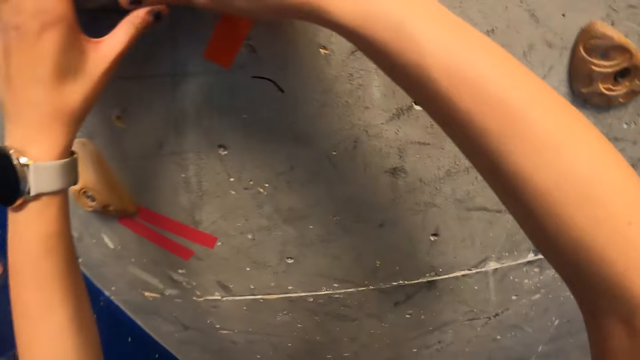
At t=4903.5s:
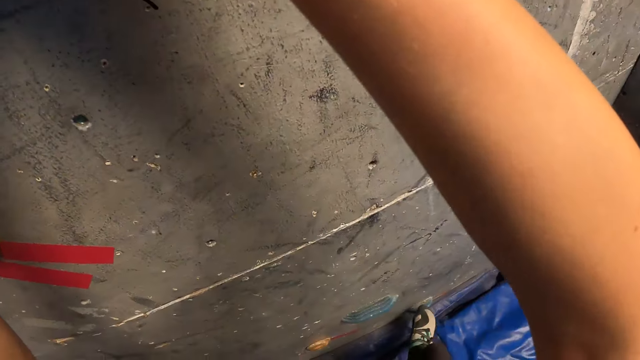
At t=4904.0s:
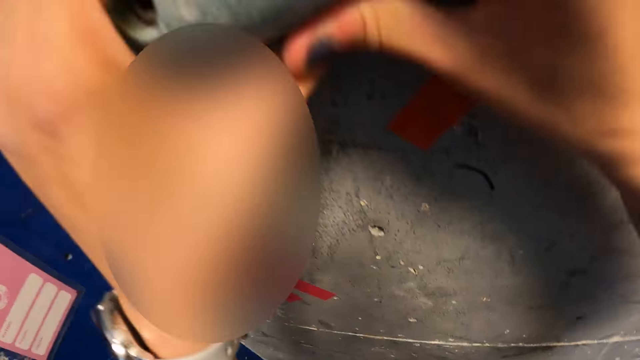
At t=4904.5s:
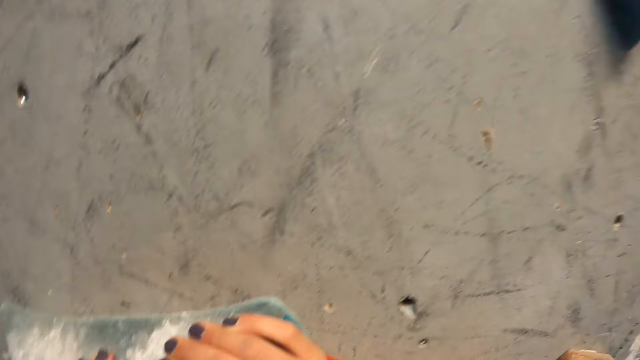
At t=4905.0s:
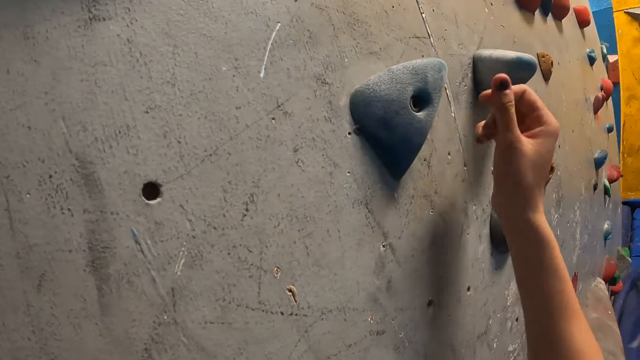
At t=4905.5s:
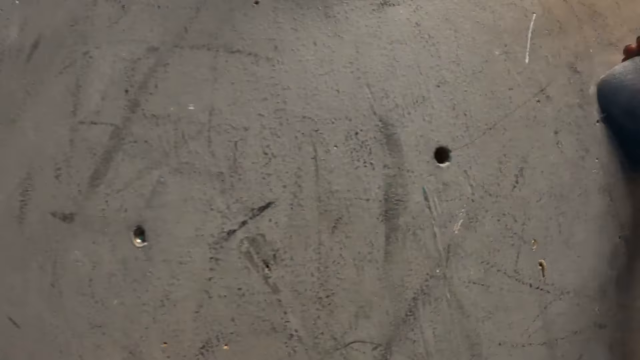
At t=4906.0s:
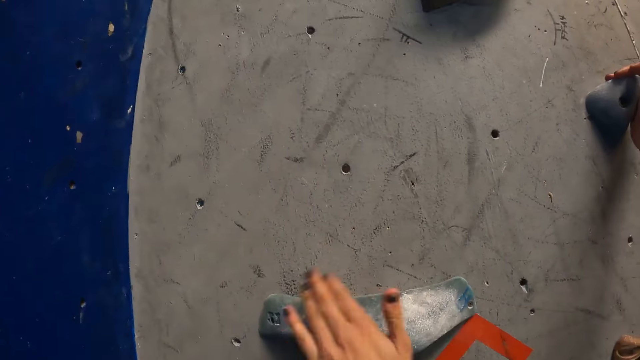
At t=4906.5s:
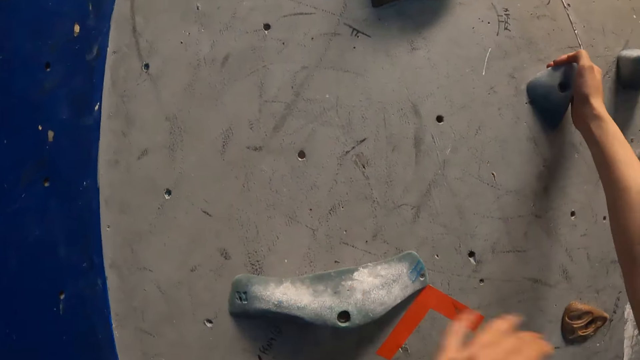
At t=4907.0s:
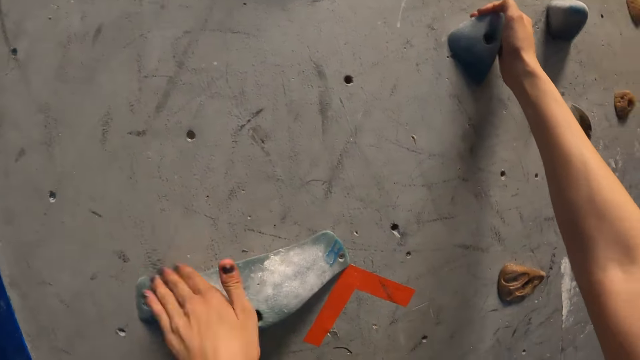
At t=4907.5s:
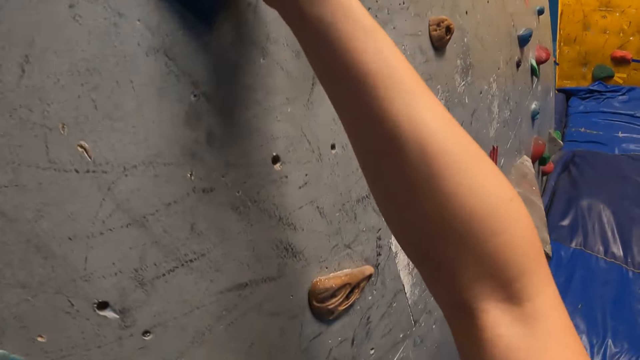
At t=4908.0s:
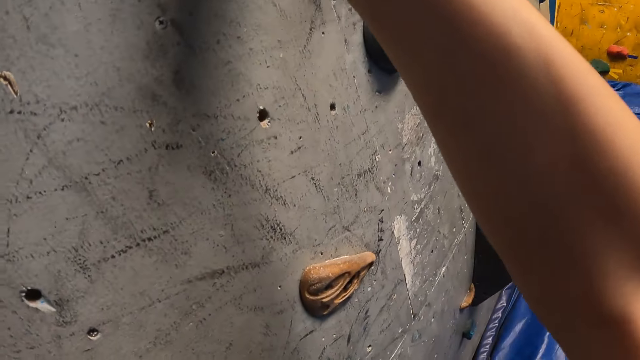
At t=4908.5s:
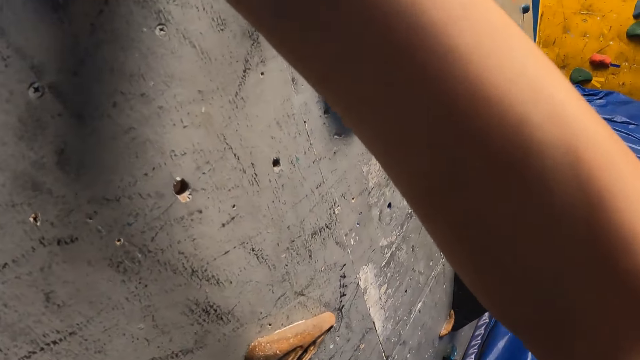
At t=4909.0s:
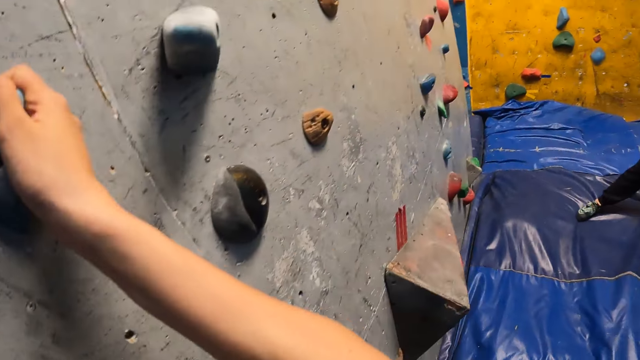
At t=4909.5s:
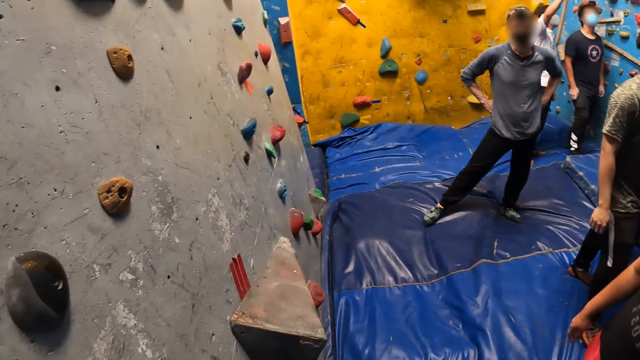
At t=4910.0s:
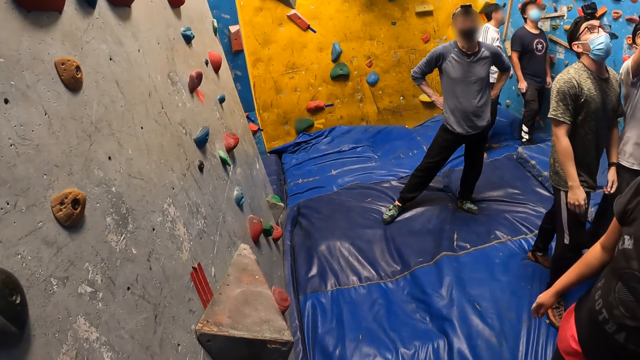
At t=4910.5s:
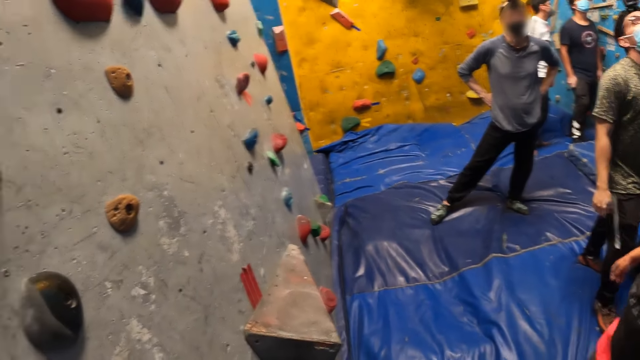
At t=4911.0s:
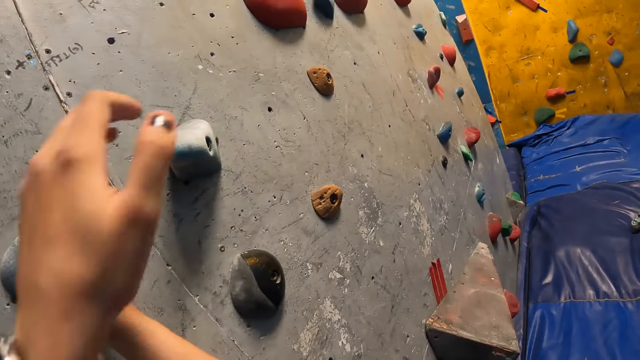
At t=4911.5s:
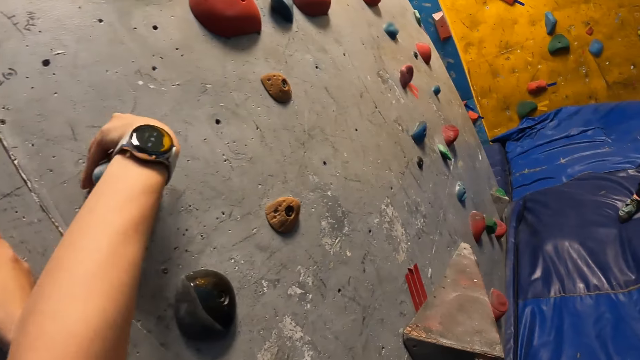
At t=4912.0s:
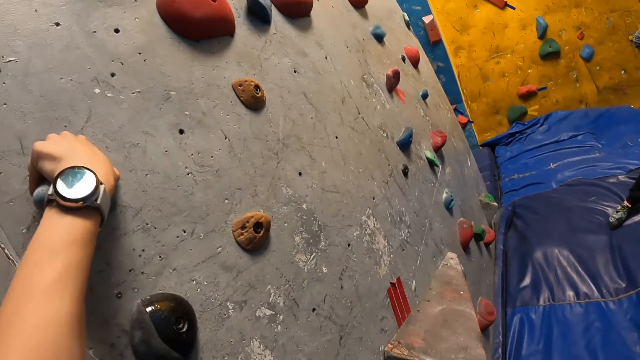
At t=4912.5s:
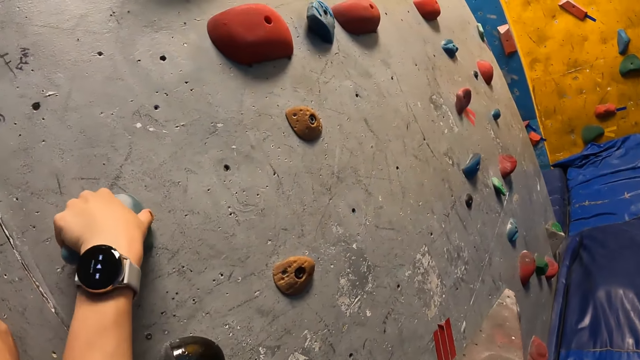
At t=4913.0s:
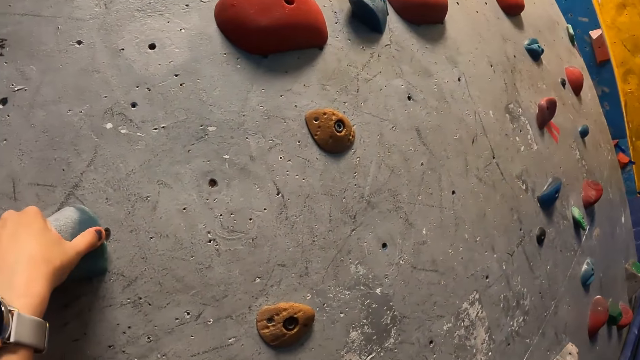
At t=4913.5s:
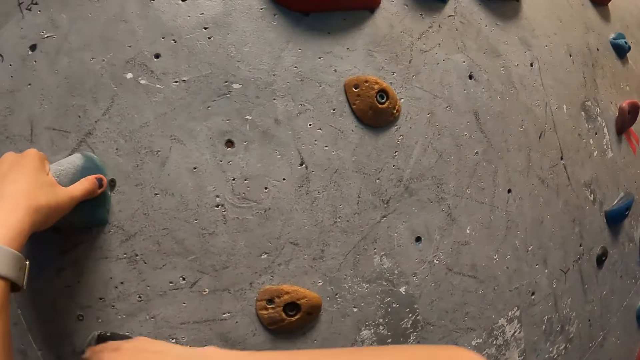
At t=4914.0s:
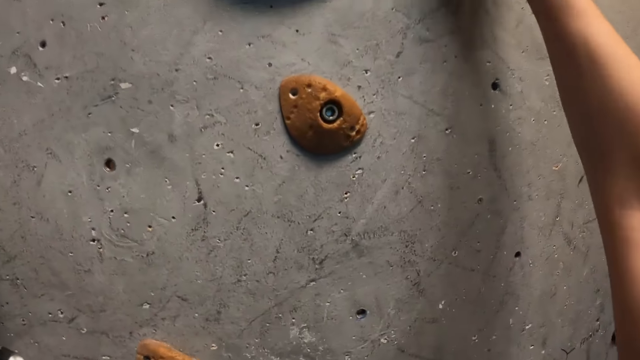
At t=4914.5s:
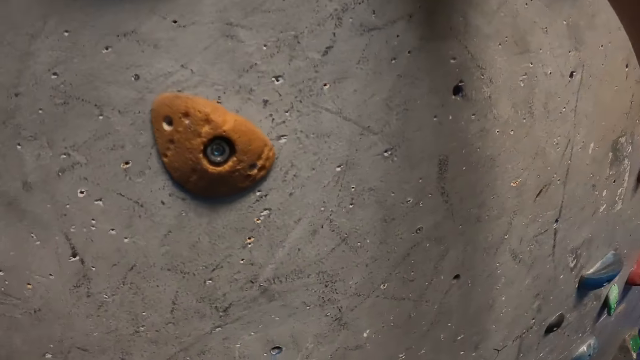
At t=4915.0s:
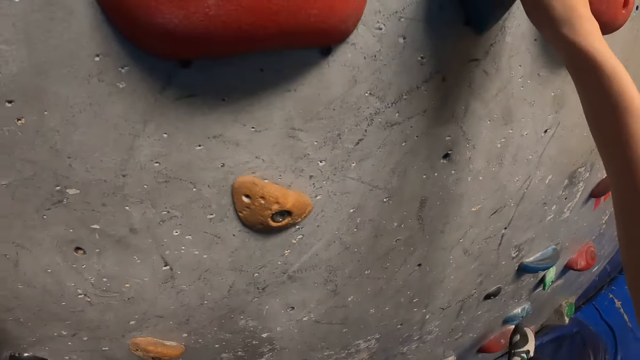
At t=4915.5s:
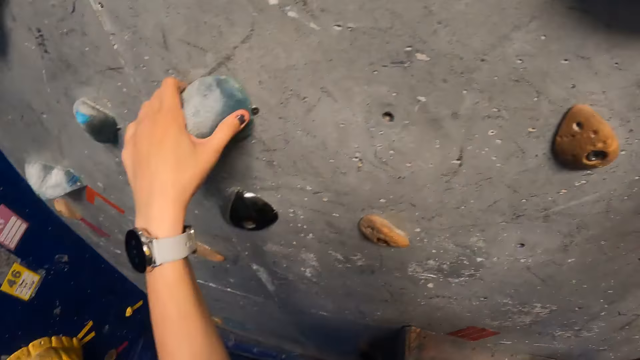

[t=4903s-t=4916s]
The camera wearer raises both hands. He grabs a rock on the climbing wall with both hands and climbs the wall. He grabs a rock with his right hand, wipes the climbing wall grip, and looks around. He grabs a rock with his left hand and climbs the wall.

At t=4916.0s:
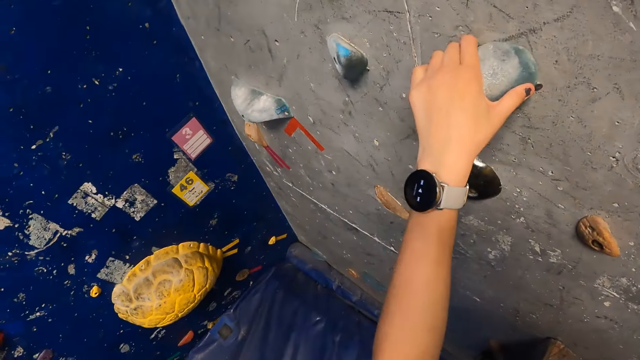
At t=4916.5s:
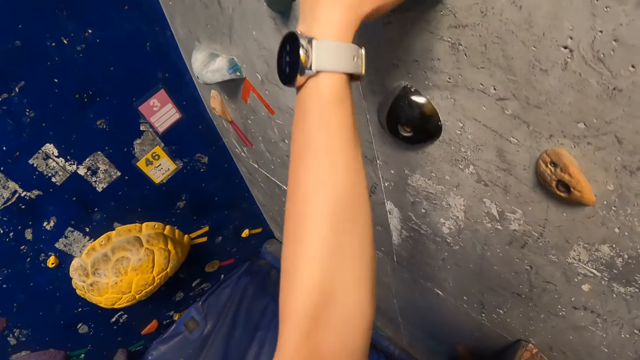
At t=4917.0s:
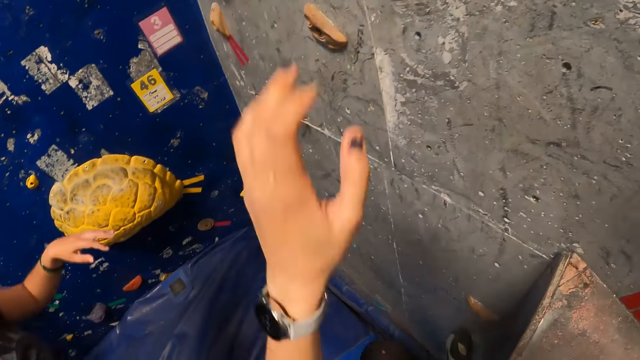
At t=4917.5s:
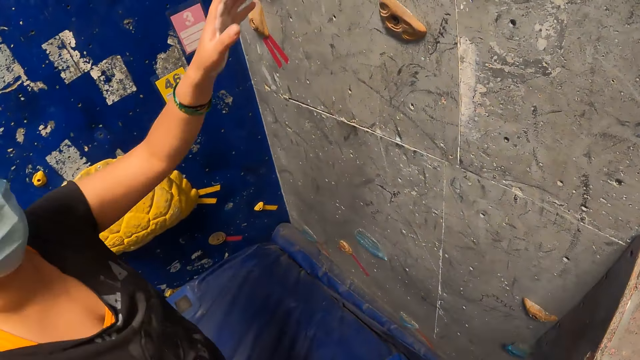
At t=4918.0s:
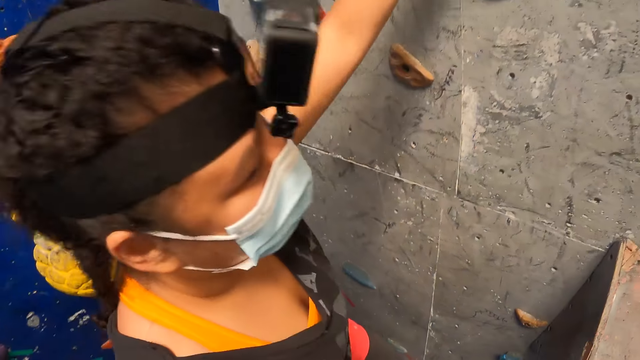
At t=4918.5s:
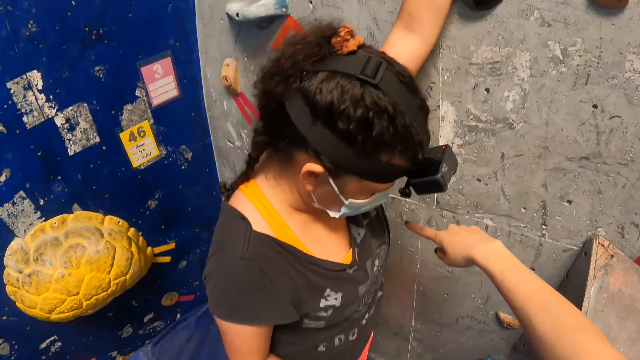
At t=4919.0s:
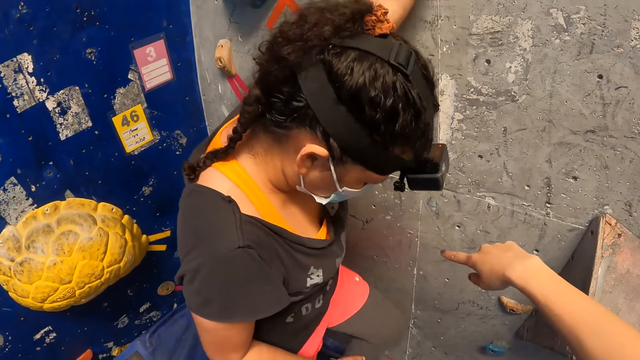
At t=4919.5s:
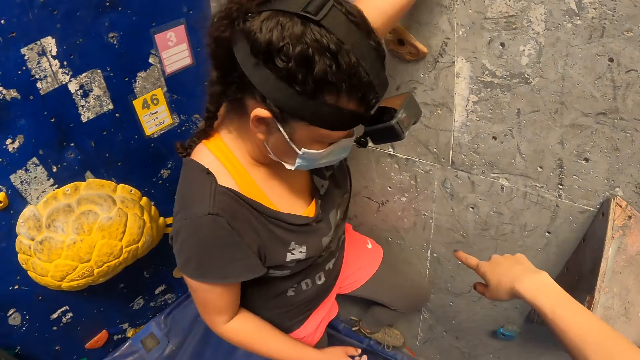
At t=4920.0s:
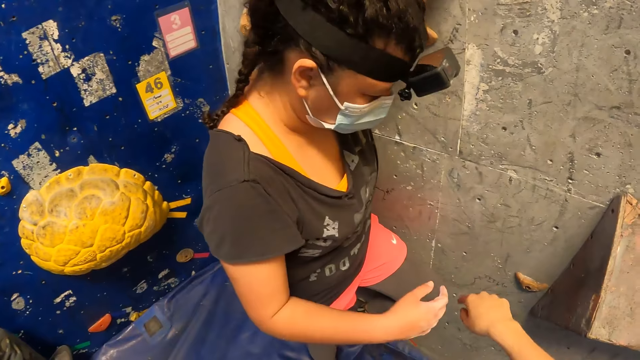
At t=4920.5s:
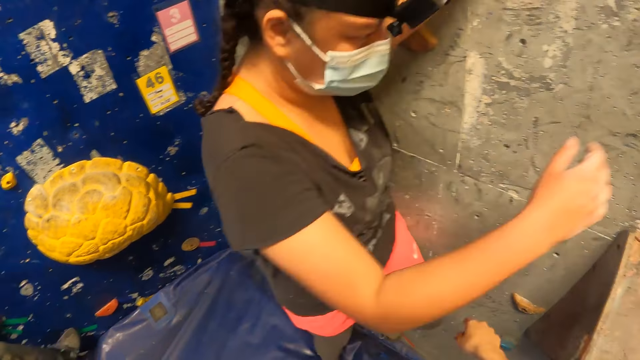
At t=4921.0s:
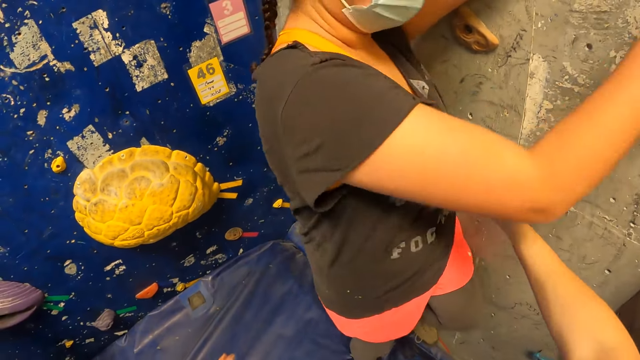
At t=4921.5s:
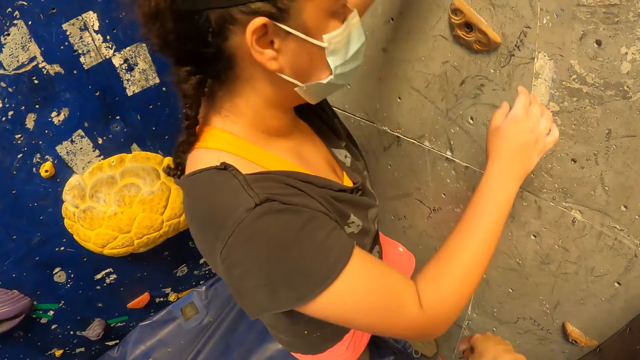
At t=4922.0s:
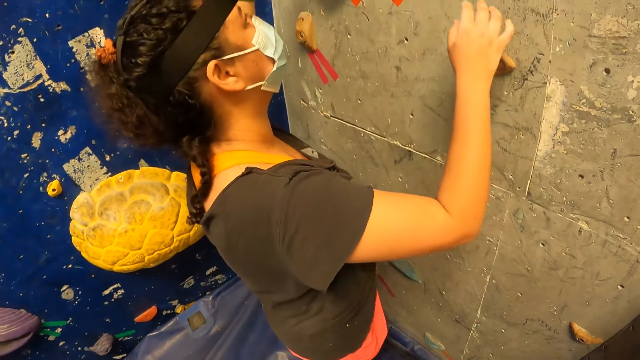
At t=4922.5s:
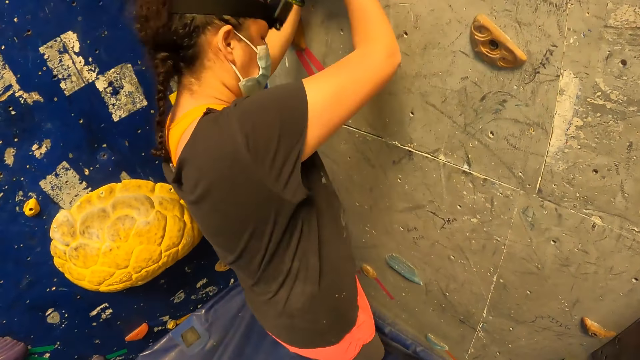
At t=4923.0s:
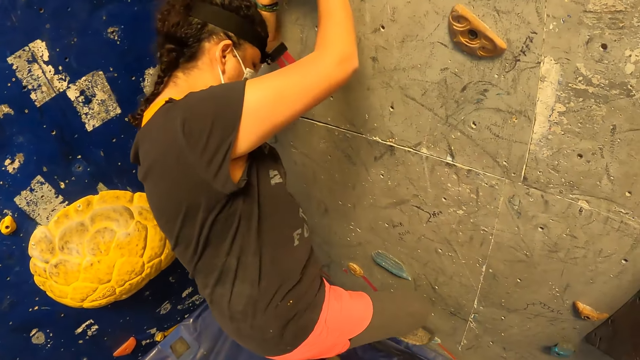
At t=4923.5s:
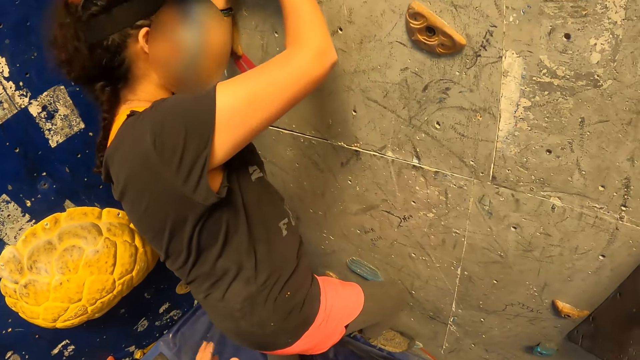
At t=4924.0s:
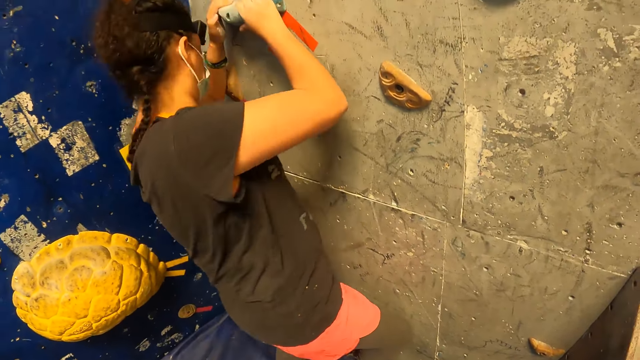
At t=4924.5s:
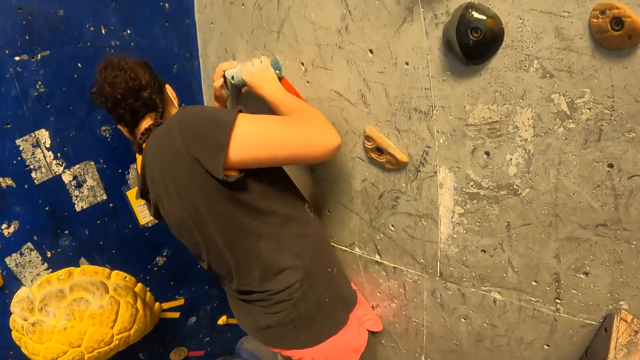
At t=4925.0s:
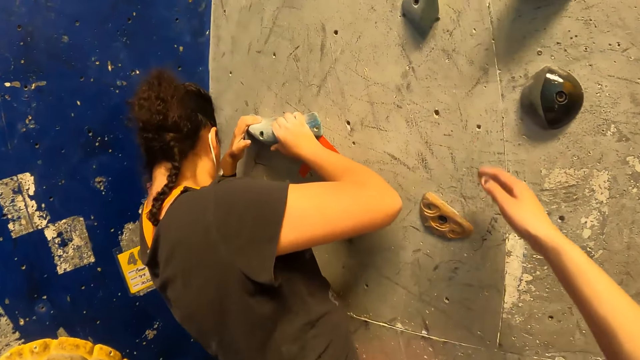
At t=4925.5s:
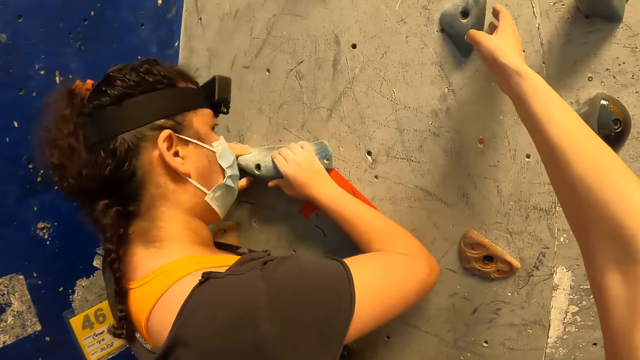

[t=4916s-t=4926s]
The camera wearer removes his right hand from the rock. He jumps down from the climbing wall and points at the climbing wall. He interacts with a woman. The woman climbs the wall.
